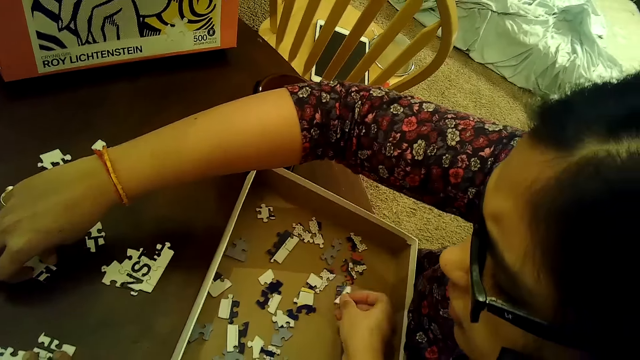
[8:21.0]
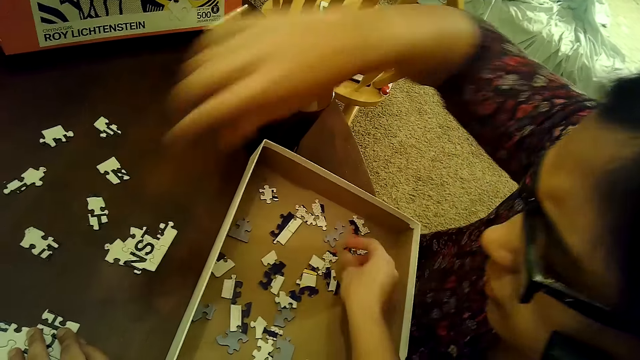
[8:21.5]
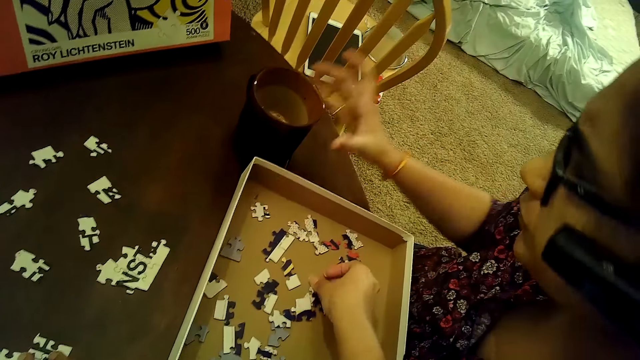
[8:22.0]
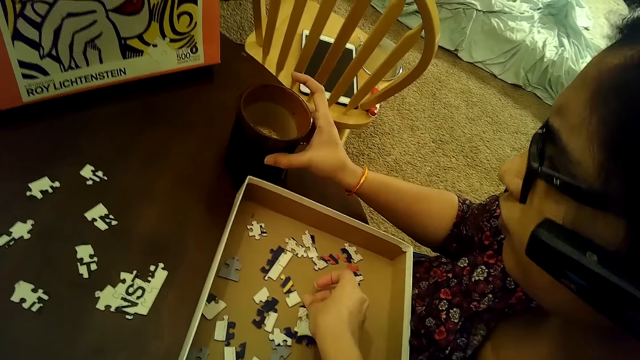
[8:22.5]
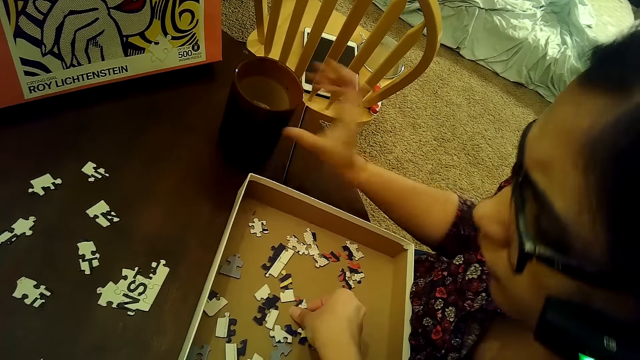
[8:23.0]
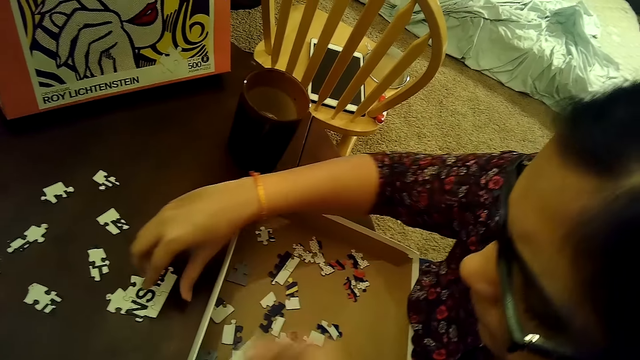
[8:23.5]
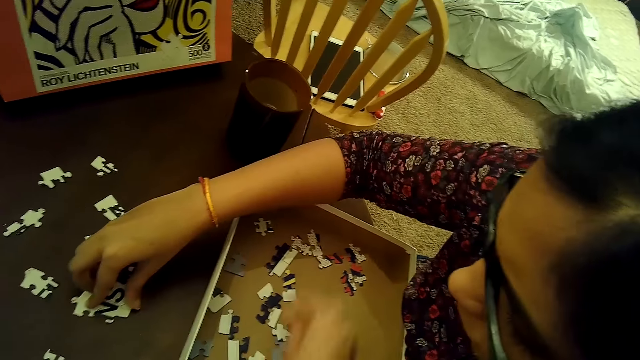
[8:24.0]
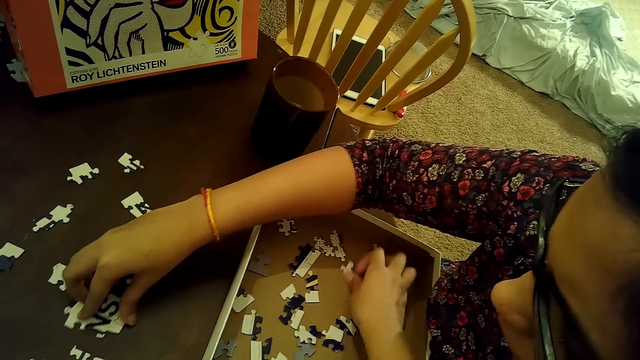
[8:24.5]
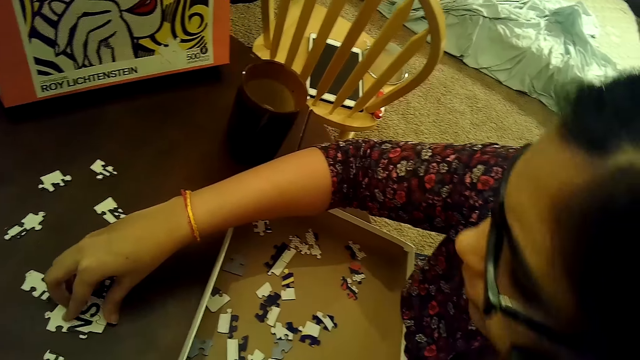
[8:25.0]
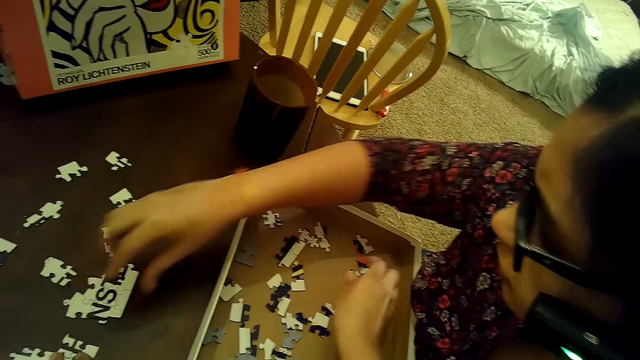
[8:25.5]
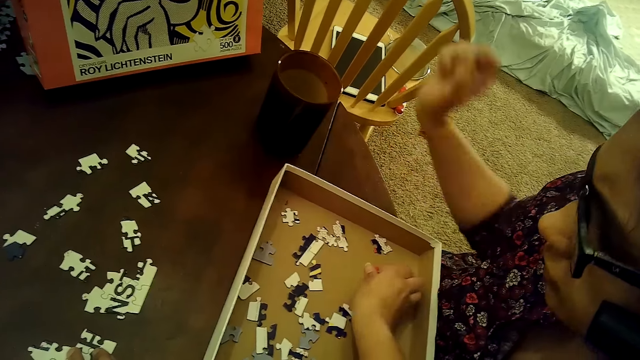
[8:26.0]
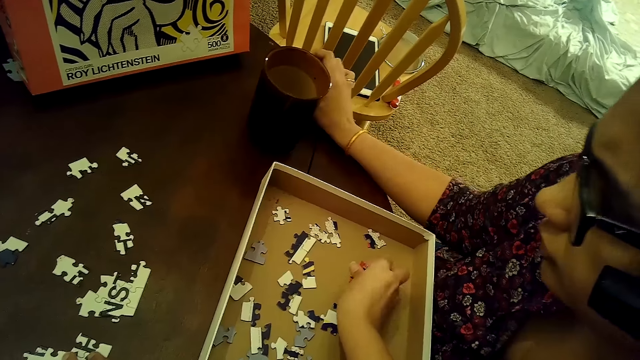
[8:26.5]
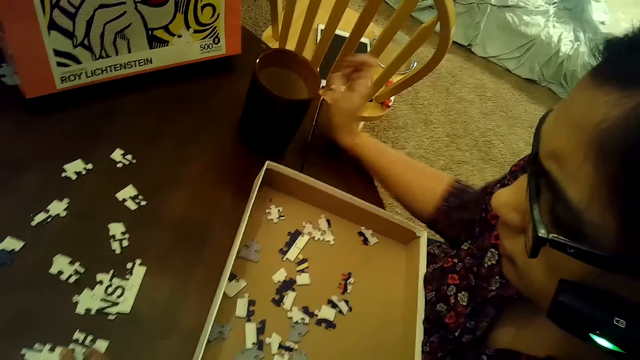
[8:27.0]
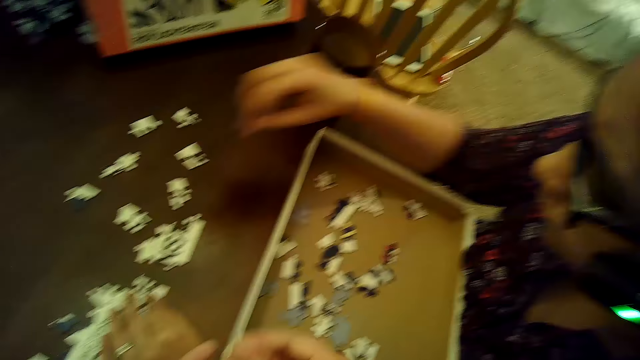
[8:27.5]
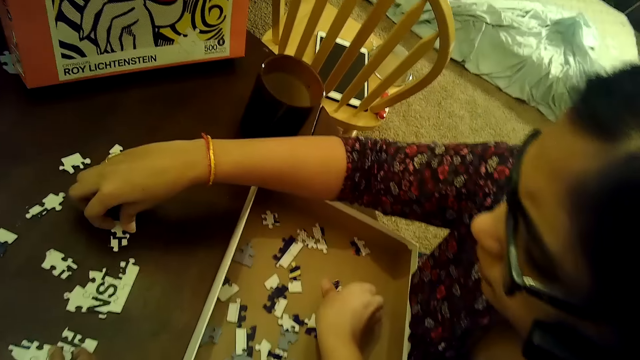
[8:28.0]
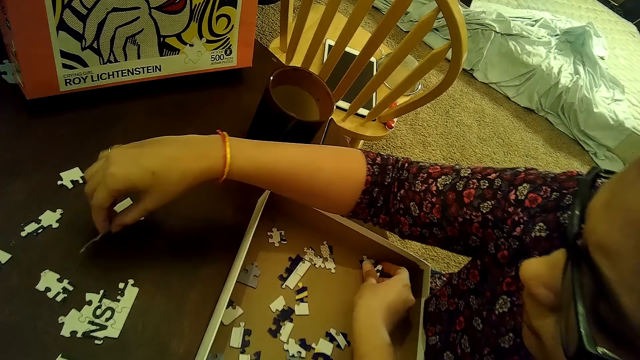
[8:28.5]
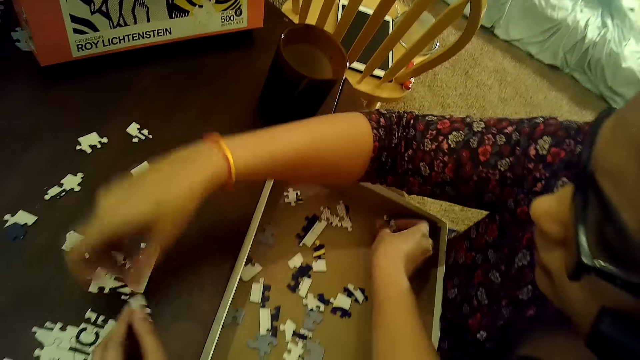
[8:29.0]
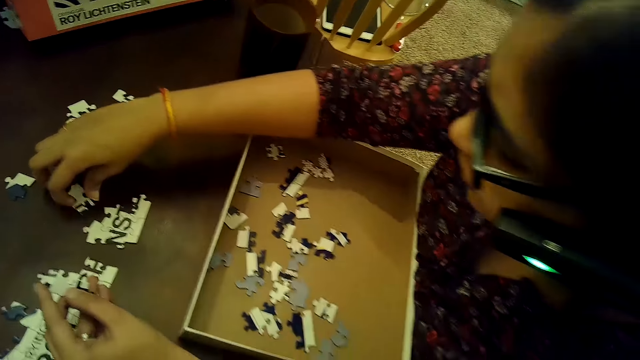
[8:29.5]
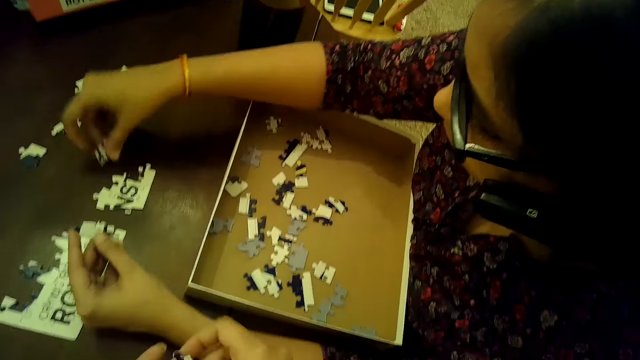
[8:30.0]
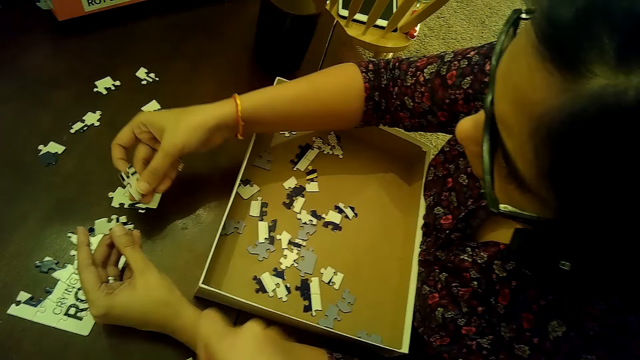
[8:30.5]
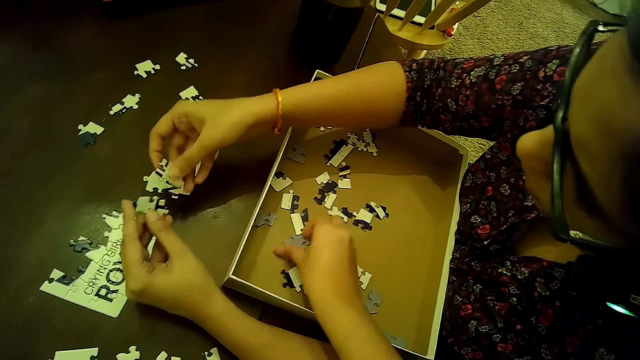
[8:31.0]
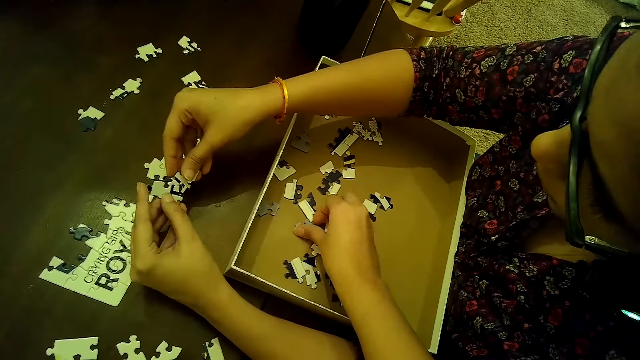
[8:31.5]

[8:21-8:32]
The camera wearer picks the jigsaw piece from the box. She moves some puzzle pieces in the box with her right hand. A woman moves the cup on the table with her right hand. The woman touches the cup on the table. The camera wearer picks a puzzle piece from the box with her right hand. The woman moves a puzzle tile on the table with her right hand. The camera wearer picks a puzzle piece from the box with her right hand. She does so again. The woman touches the table and picks a puzzle piece from the table with her right hand. The camera wearer picks some puzzle pieces from the box with her right hand. The woman passes the puzzle piece in her right hand to her left hand, holds the jigsaw piece in the hand, and picks a puzzle piece from the table with her right hand. The camera wearer moves a puzzle piece in the box with her right hand.

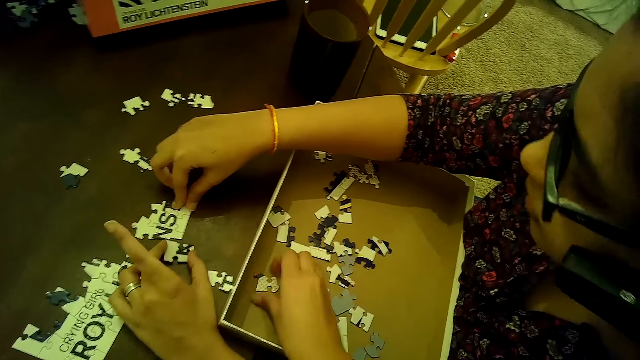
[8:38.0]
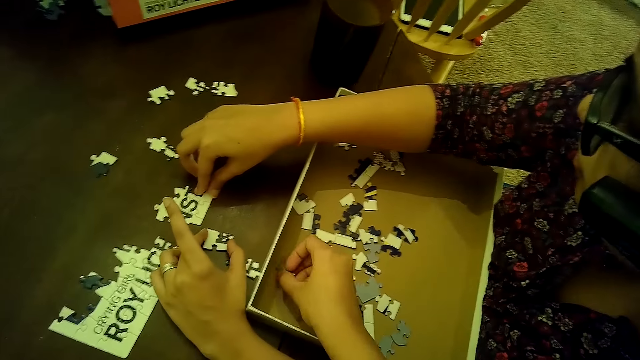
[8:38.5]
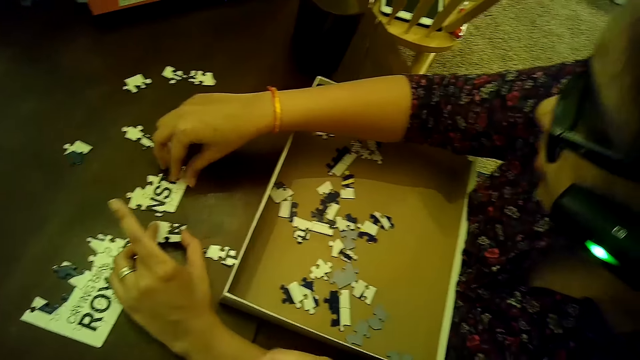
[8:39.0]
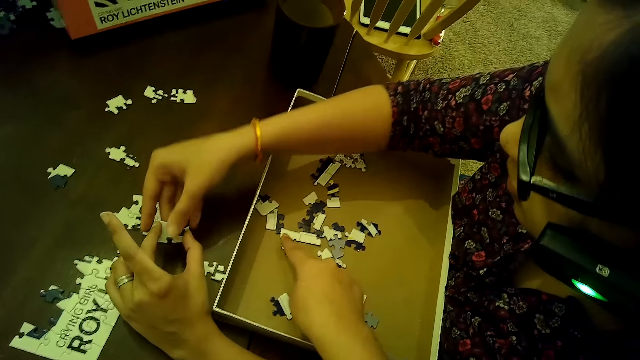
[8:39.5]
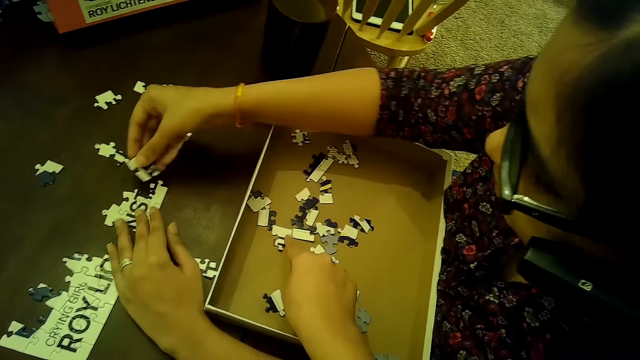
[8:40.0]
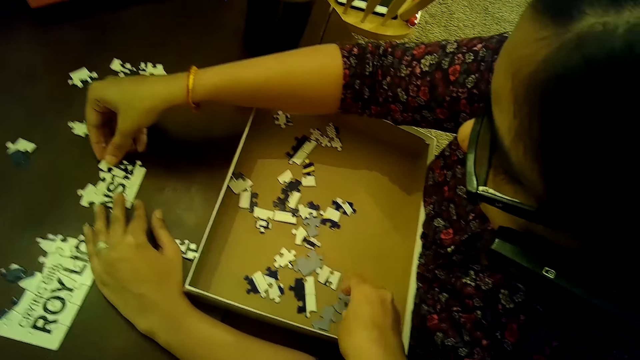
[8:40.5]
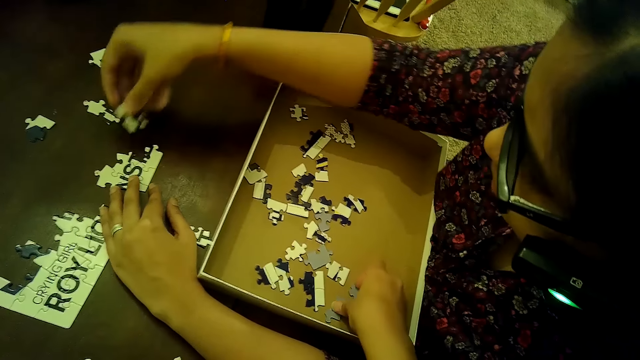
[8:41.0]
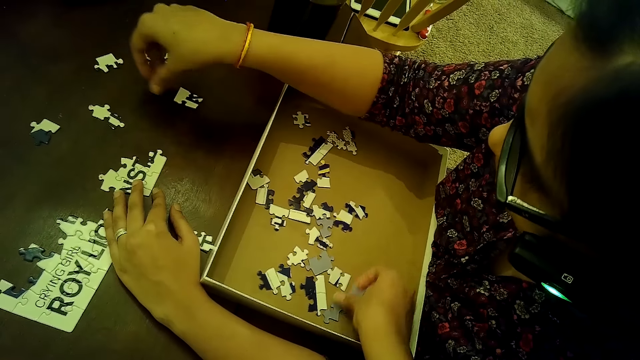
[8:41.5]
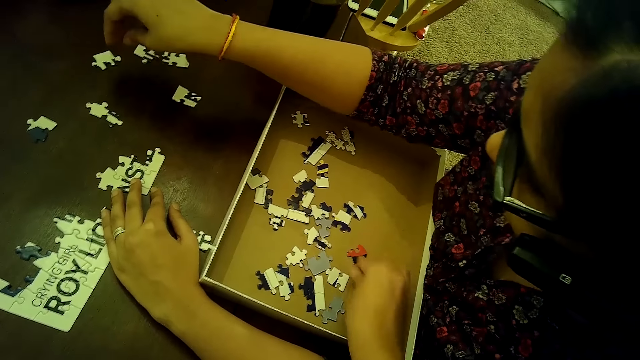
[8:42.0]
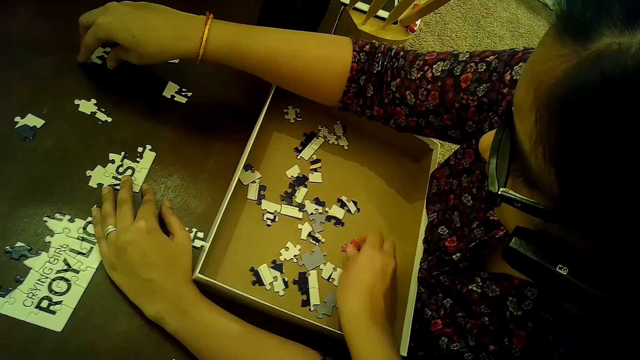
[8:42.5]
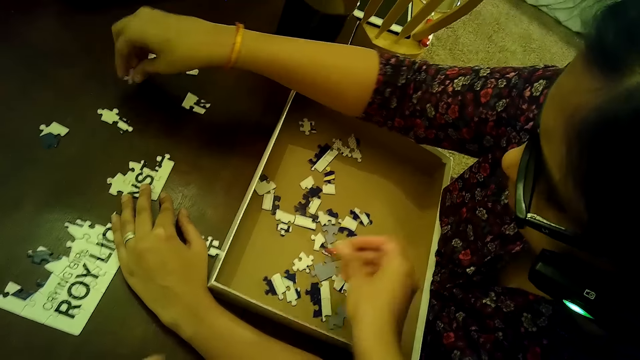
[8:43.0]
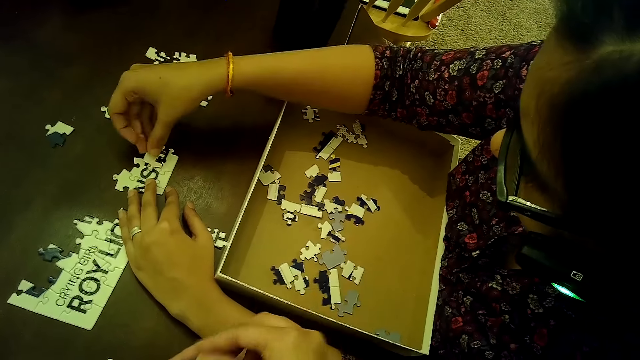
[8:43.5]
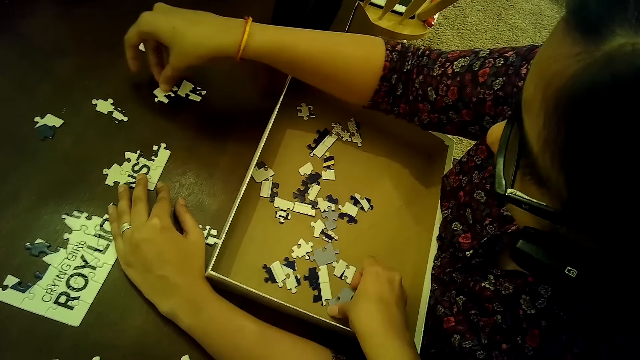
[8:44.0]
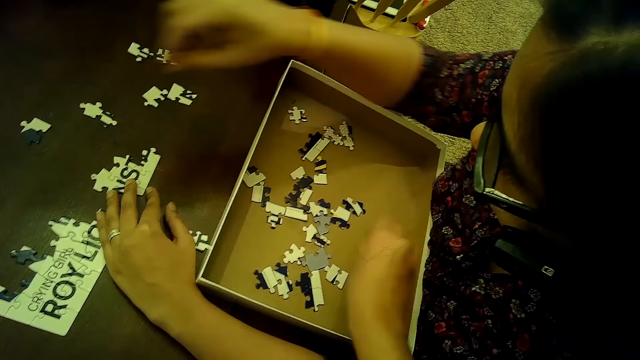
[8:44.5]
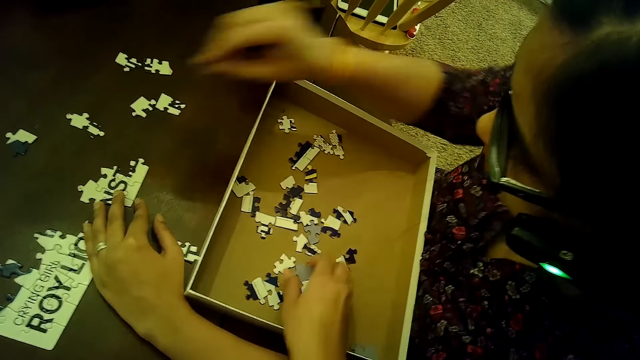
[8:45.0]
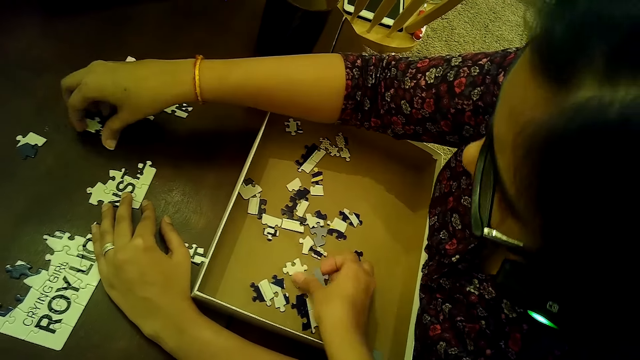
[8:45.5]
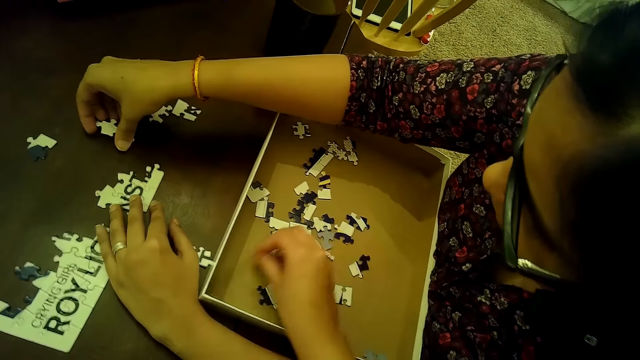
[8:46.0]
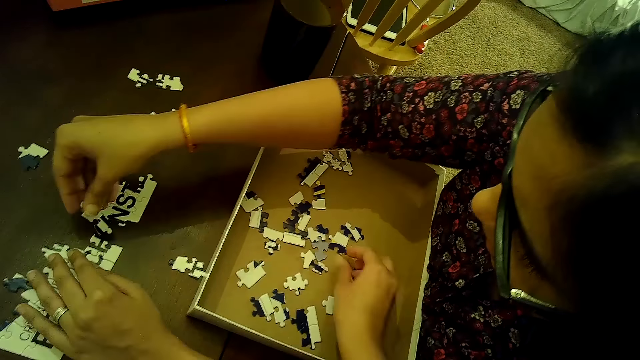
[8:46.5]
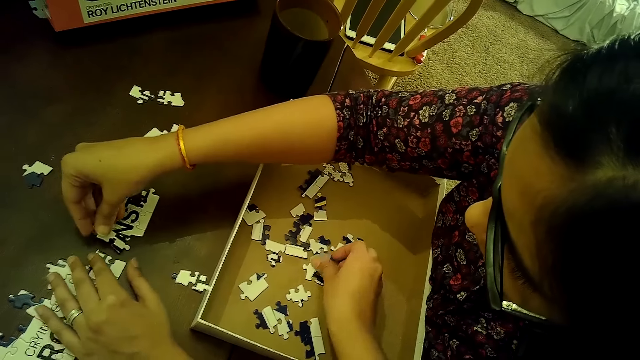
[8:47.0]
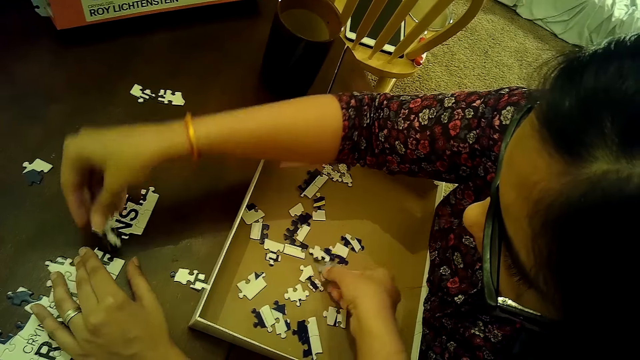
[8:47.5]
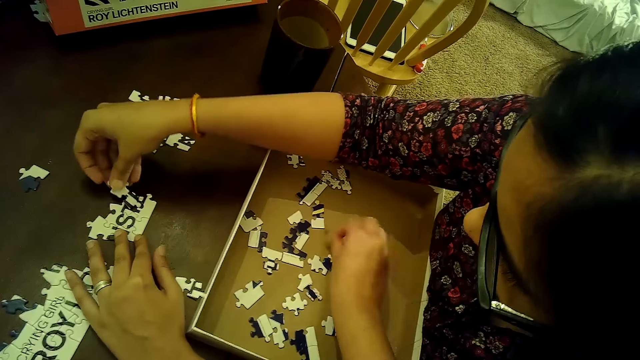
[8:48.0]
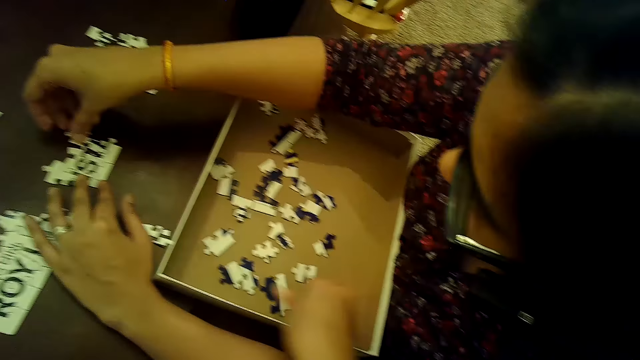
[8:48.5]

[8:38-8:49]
The camera wearer puts the jigsaw piece in the box. She picks a puzzle piece from the box with her right hand. A woman picks the jigsaw piece from the table, passes the puzzle piece in her left hand to her right hand, and fits the puzzle piece into the puzzle tile on the table with her right hand. The camera wearer points at the jigsaw in the box. She picks the jigsaw piece from the box and flips a puzzle piece in the box with her right hand. The woman drops the puzzle piece on the table with her right hand. The camera wearer puts the jigsaw piece in the box. The woman transfers the puzzle piece from the table to the puzzle tile with her right hand. The camera wearer picks a puzzle piece from the box with her right hand. The woman picks the jigsaw piece from the table and drops the puzzle piece on the table with her right hand. The camera wearer flips a puzzle piece in the box with her right hand, picks the jigsaw piece from the box, and puts the jigsaw piece in the box. The woman transfers the puzzle piece from the table to the puzzle tile with her right hand. The camera wearer flips a puzzle piece in the box with her right hand. The woman picks the jigsaw piece from the table. The camera wearer picks the jigsaw piece from the box and puts the jigsaw piece in the box. She flips a puzzle piece in the box with her right hand and picks the jigsaw piece from the box. The woman puts the jigsaw piece on the table. The camera wearer puts the jigsaw piece in the box.
